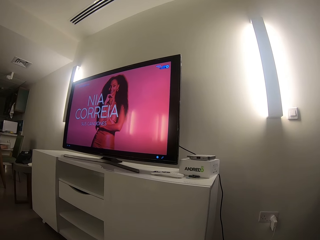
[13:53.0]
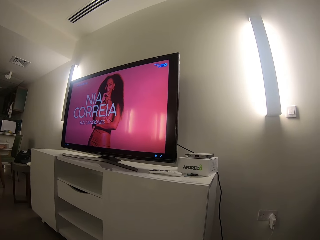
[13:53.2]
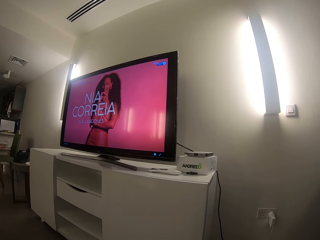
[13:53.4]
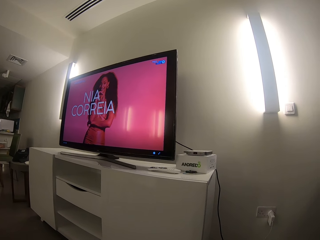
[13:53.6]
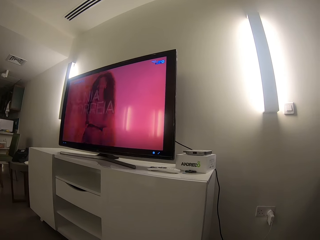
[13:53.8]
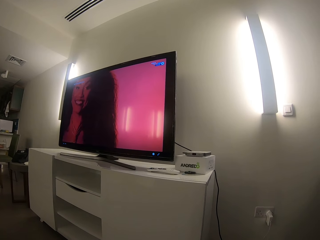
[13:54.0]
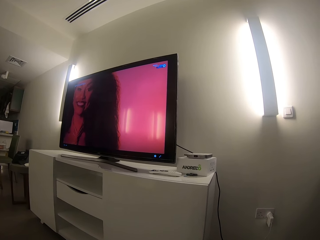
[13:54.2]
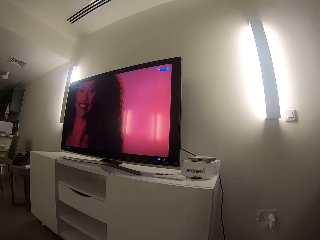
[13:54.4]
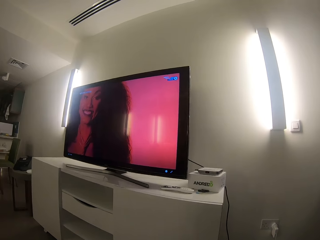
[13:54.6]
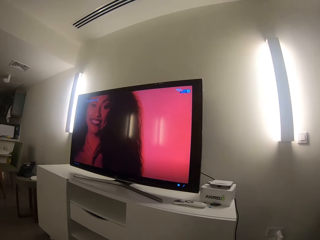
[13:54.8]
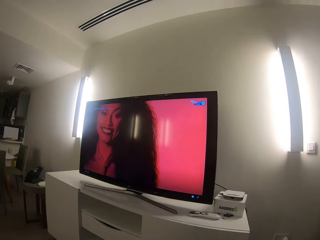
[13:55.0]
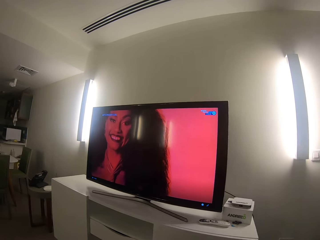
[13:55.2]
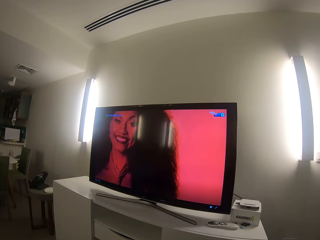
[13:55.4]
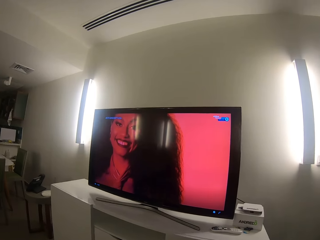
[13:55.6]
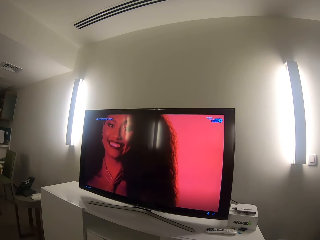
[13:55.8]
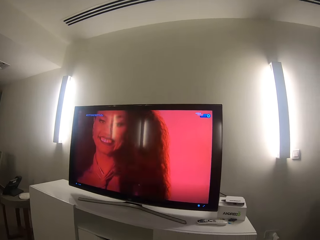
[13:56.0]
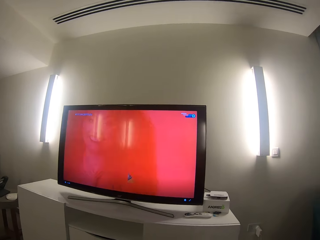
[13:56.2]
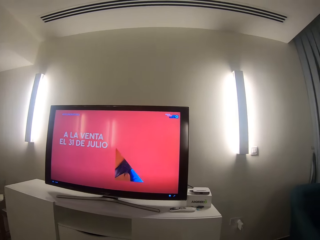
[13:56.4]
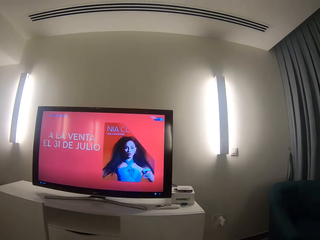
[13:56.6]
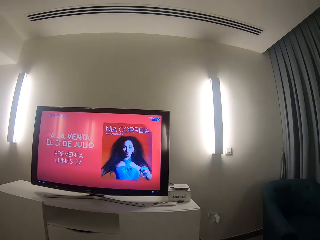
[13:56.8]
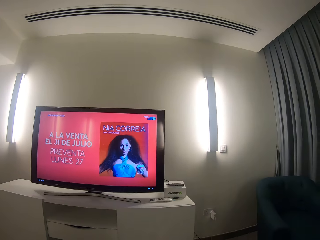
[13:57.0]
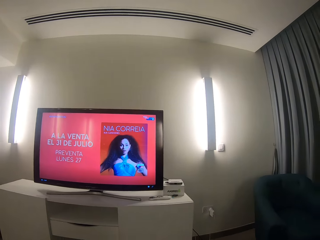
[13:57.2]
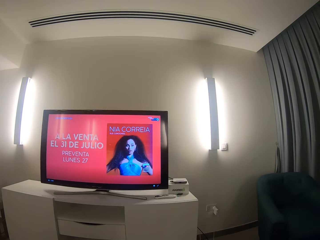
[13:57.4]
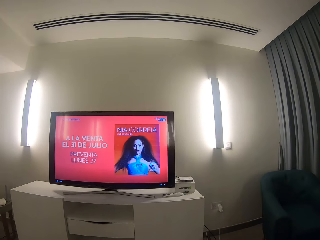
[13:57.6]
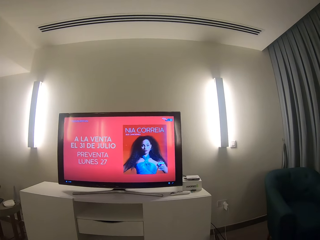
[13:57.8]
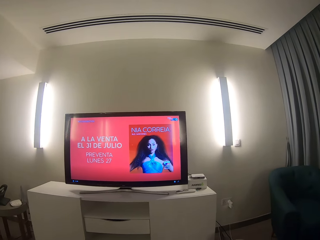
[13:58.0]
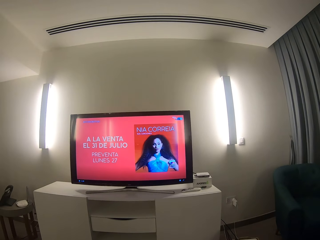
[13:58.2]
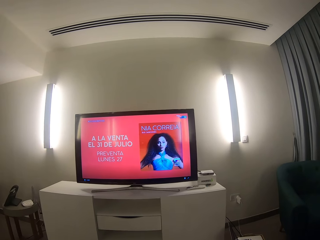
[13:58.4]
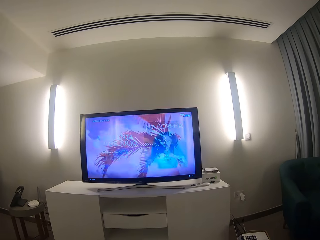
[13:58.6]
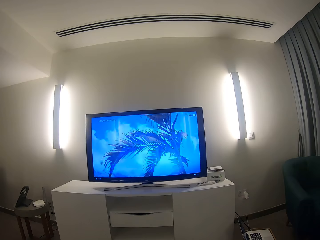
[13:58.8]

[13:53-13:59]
The camera wearer clicks the mouse and watches the TV.
